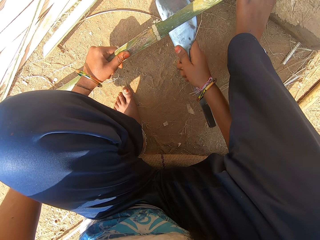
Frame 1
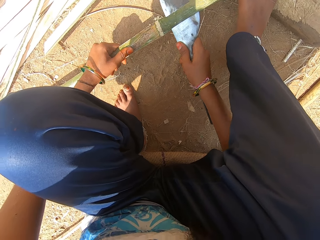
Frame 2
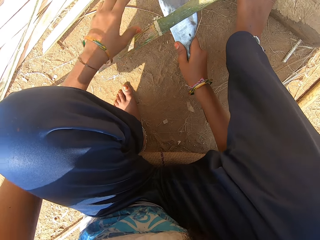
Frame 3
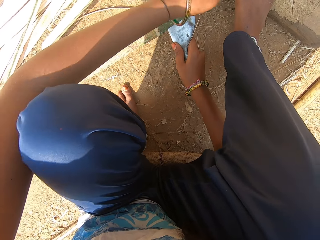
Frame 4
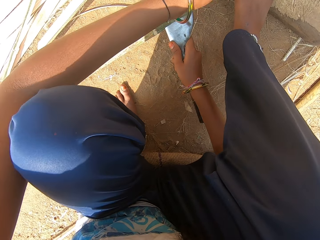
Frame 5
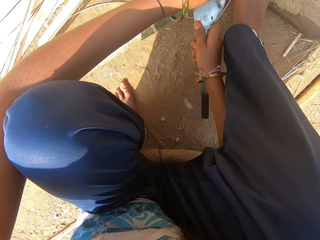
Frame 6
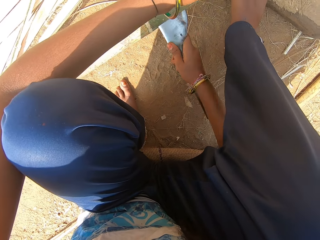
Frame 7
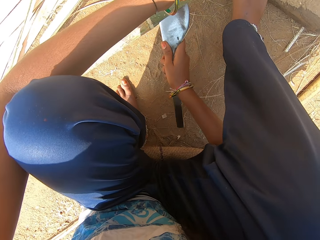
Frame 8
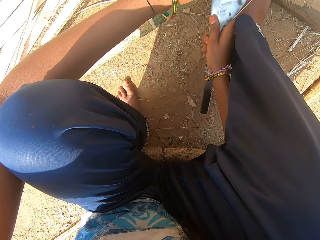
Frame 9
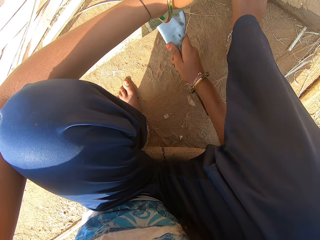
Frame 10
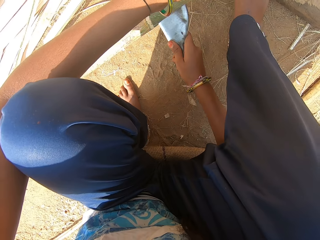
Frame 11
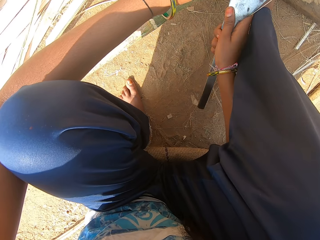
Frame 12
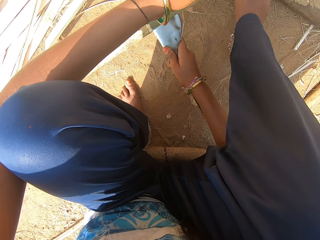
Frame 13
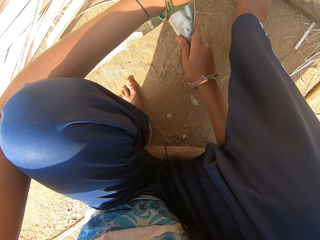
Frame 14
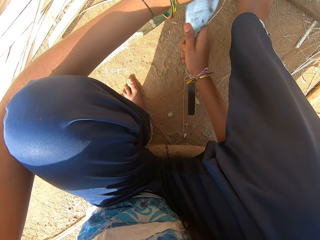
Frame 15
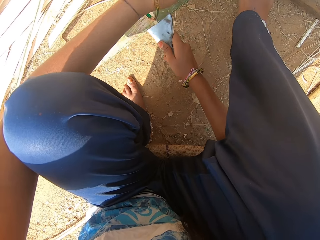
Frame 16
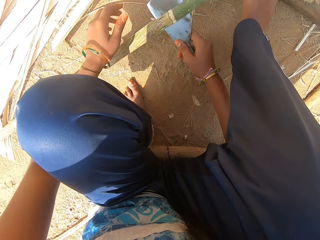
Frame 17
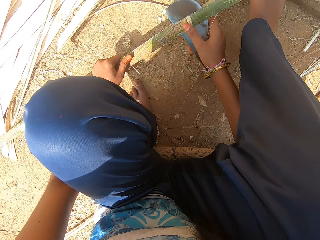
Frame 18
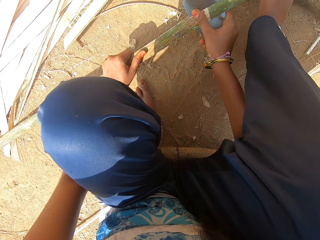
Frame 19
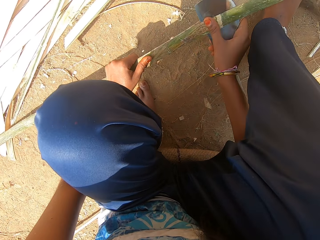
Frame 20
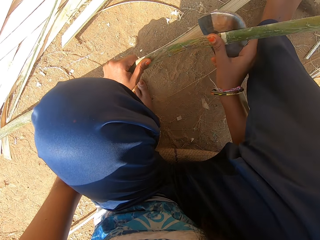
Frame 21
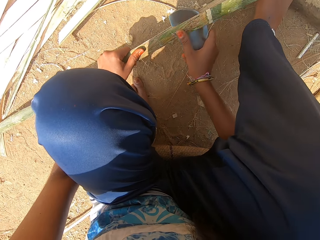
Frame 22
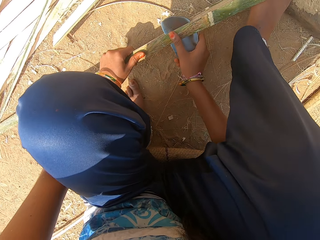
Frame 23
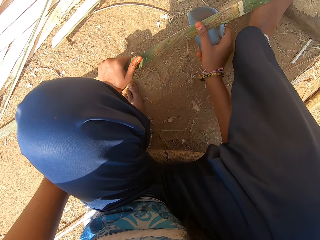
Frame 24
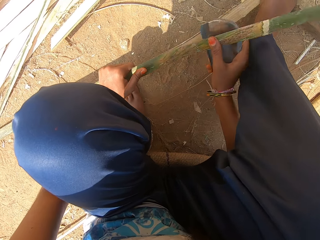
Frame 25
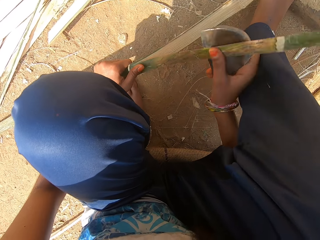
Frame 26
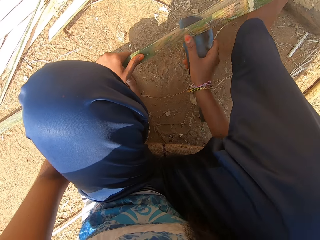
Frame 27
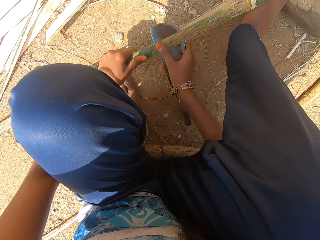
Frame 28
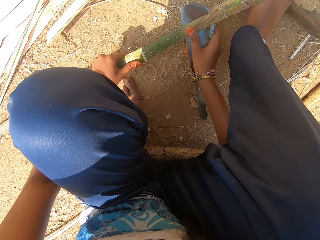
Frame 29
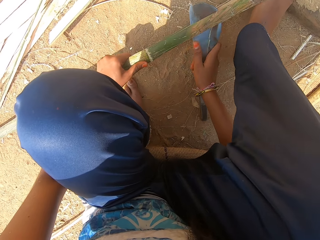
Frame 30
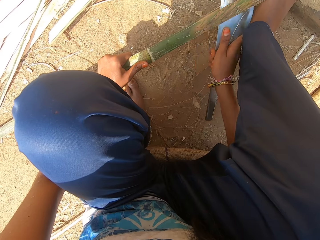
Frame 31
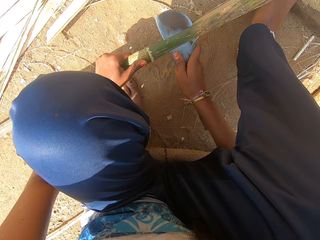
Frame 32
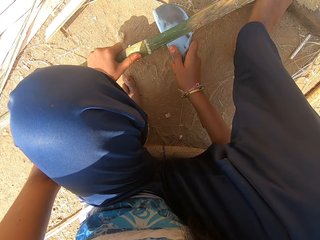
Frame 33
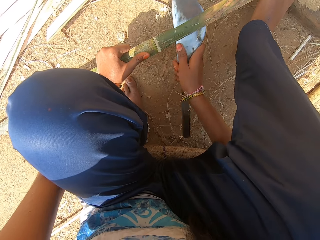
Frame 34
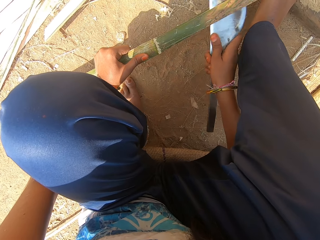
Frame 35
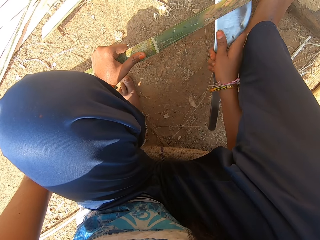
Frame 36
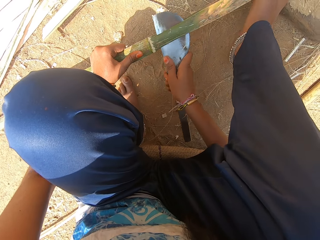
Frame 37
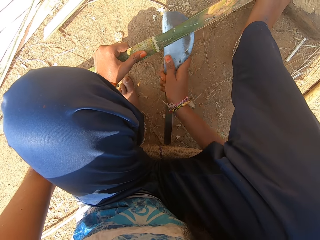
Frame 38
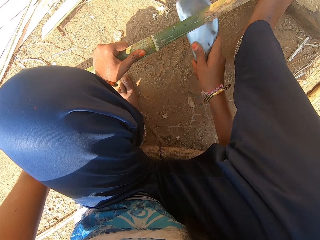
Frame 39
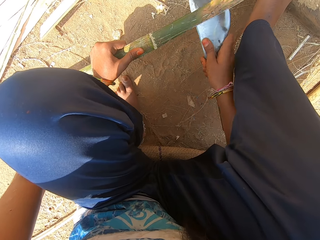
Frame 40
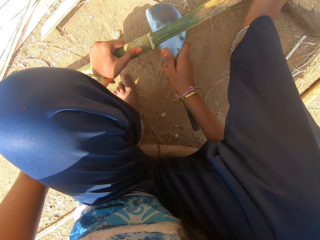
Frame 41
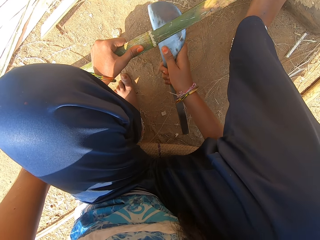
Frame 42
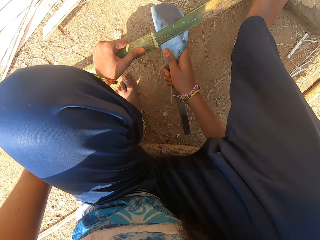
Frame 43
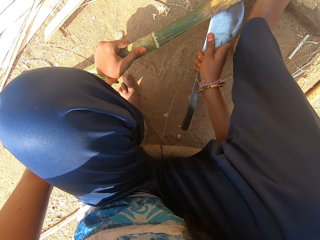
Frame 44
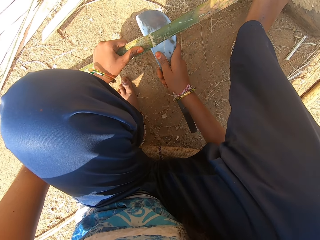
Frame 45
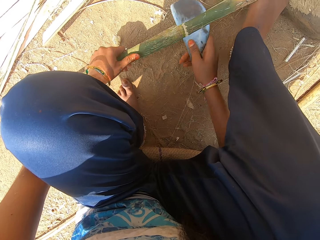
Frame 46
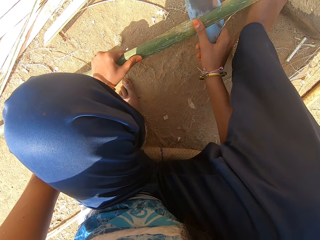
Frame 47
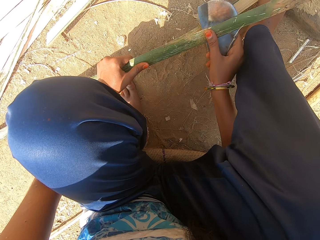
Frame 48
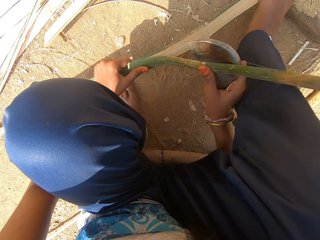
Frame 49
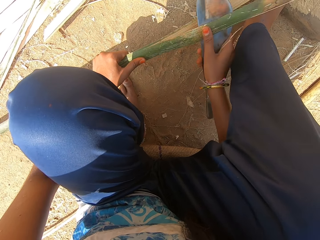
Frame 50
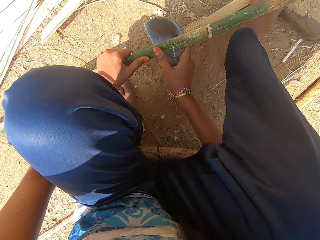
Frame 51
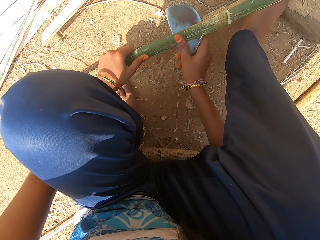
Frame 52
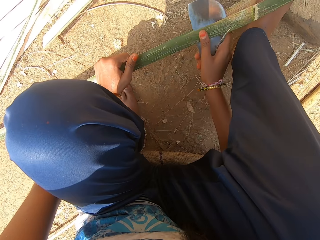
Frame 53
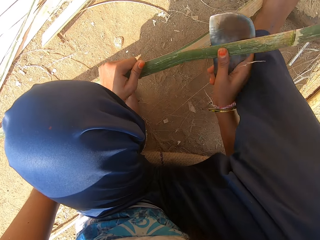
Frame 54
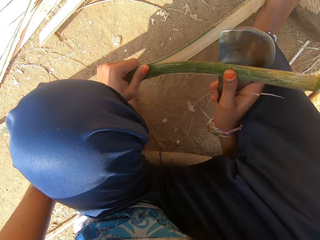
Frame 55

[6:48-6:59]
The camera wearer slices the bamboo strip in her left hand with the hand sickle in her right hand. She pulls the weave. She cuts the weave with a knife.

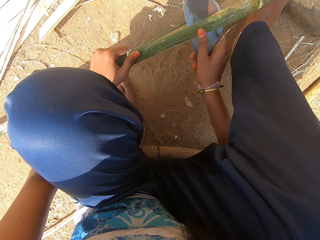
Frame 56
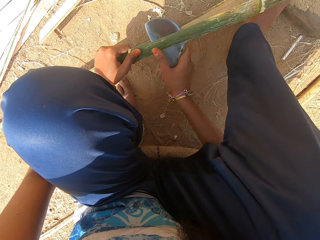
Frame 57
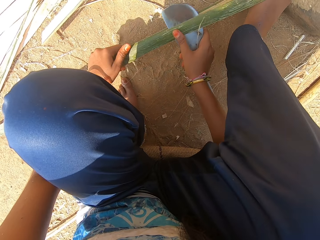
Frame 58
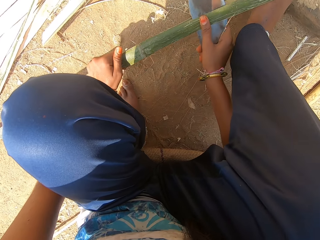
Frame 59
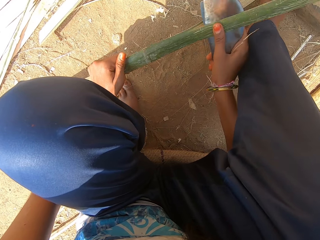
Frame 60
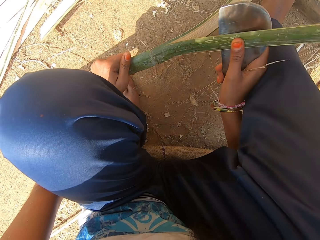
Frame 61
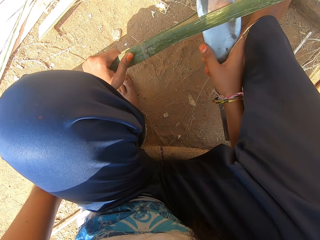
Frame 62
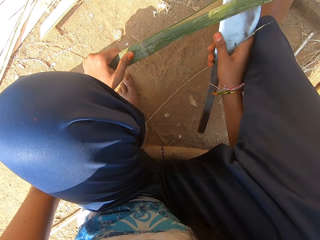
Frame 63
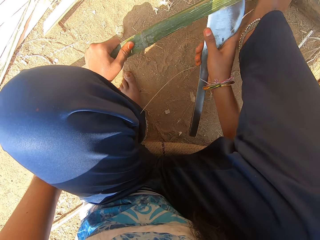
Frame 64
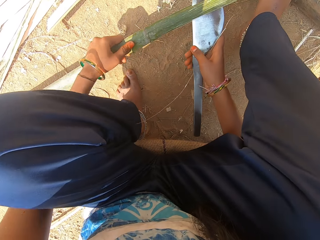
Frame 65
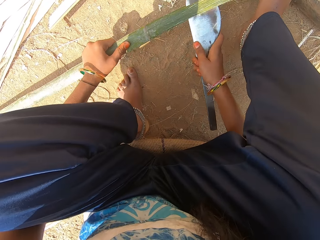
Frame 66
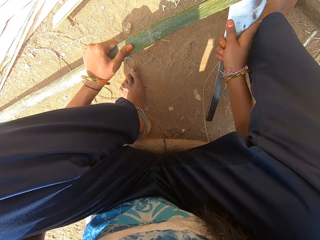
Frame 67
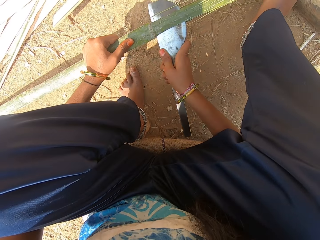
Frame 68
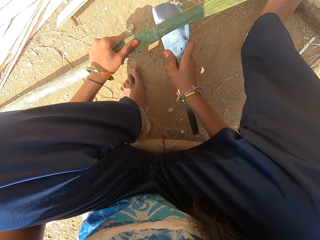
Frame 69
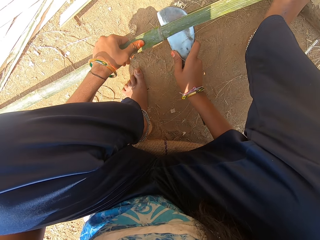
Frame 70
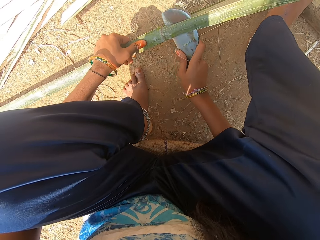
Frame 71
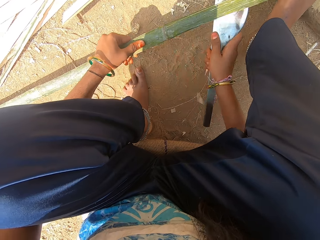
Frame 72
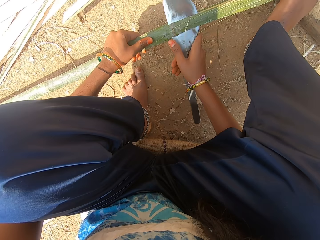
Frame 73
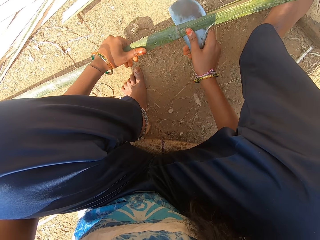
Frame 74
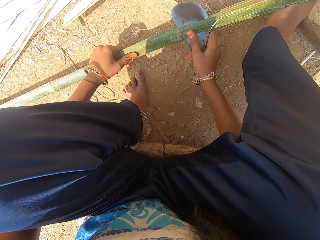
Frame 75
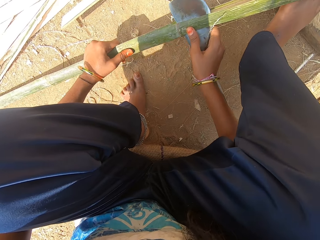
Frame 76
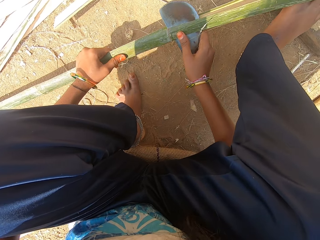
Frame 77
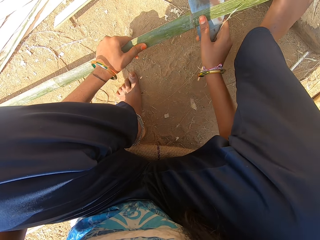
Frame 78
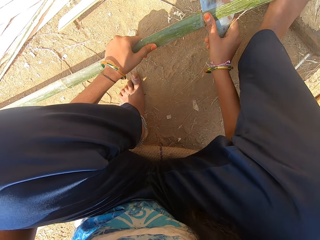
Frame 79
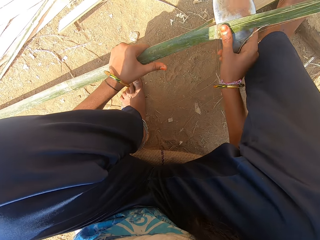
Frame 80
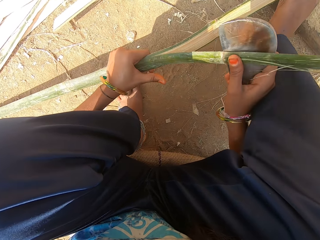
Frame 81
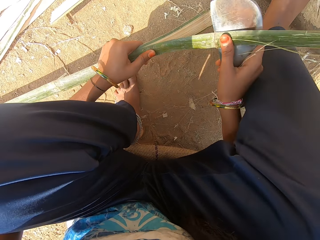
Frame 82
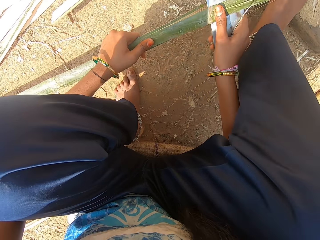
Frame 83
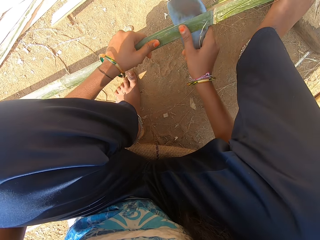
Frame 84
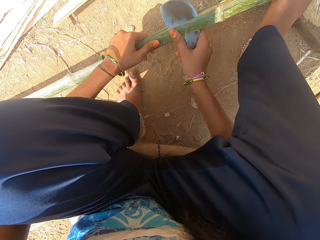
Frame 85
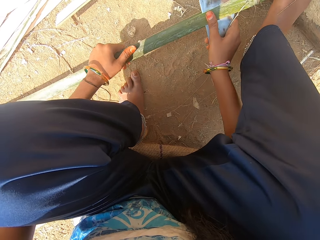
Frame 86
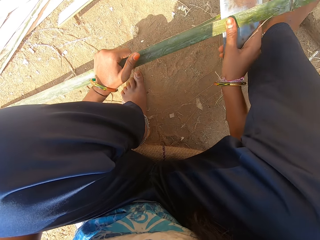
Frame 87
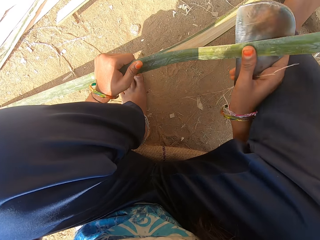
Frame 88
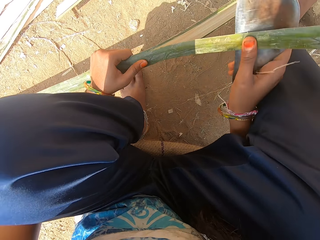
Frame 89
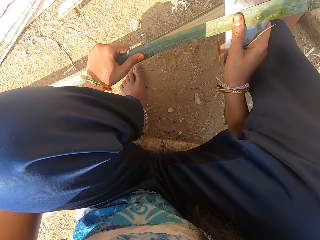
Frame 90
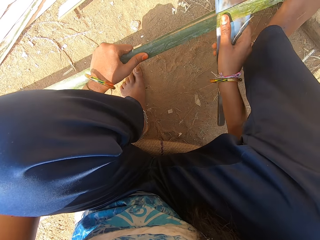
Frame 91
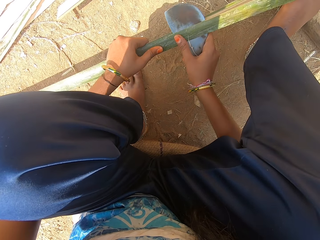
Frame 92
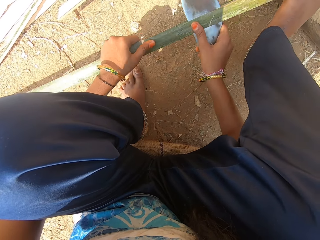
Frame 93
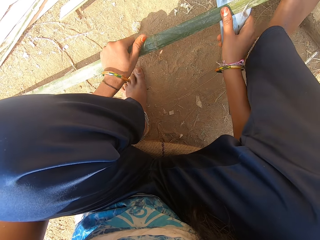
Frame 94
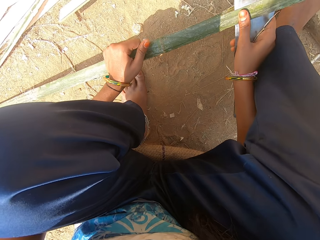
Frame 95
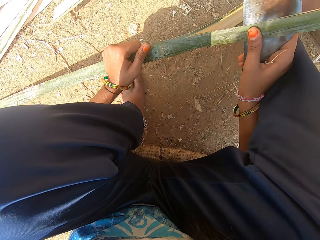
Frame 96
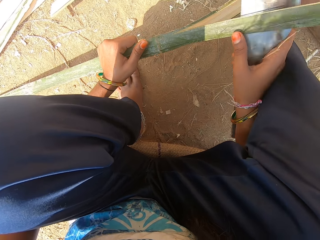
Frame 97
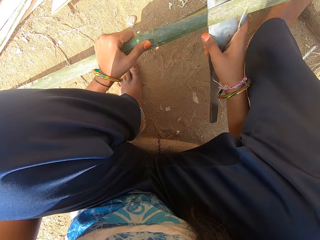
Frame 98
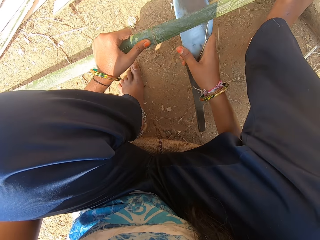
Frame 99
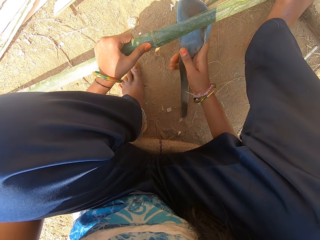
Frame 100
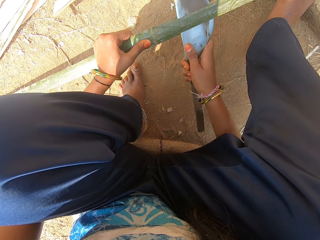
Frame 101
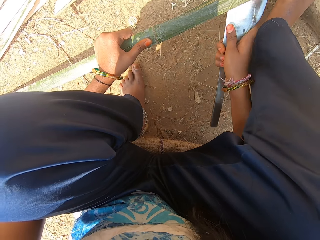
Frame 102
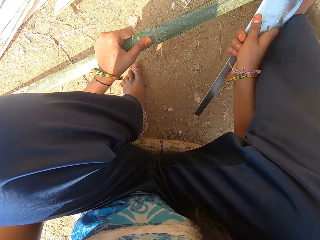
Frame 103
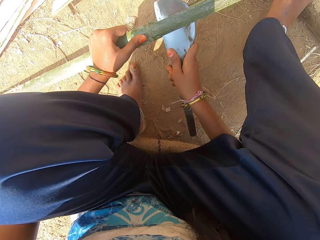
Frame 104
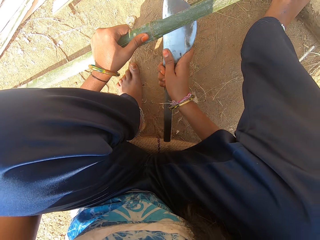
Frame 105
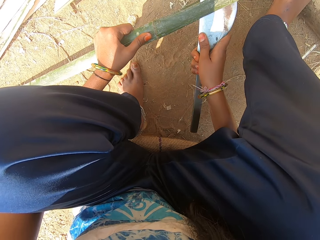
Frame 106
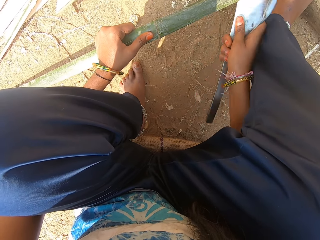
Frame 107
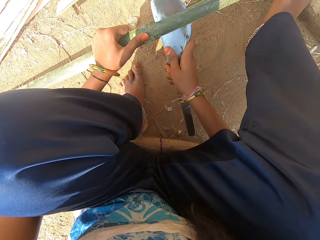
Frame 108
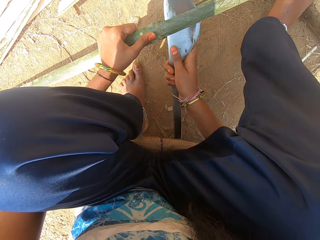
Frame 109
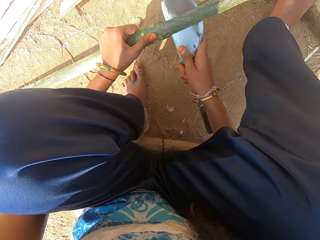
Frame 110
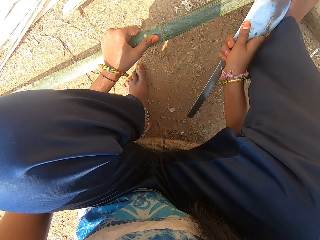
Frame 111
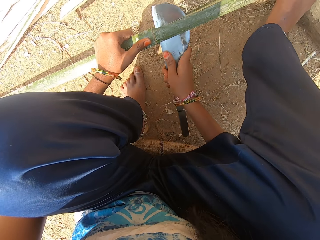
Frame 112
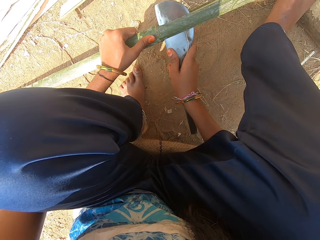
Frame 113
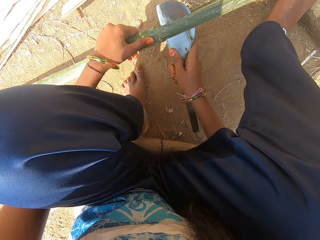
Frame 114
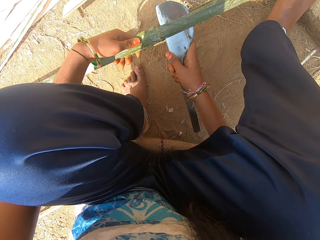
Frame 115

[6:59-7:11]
The camera wearer moves the weave. They cut the weave with a knife.
